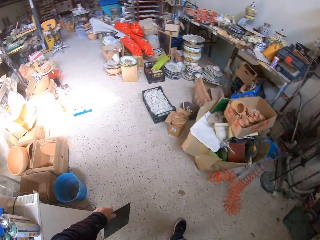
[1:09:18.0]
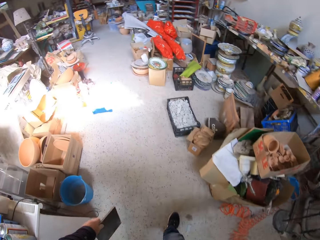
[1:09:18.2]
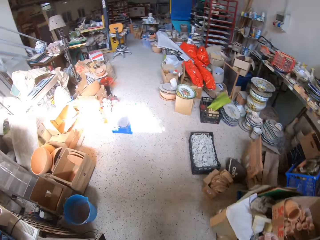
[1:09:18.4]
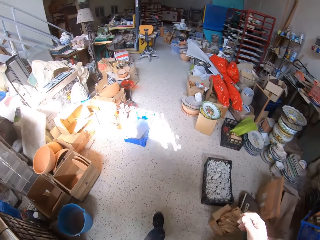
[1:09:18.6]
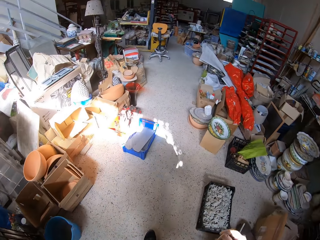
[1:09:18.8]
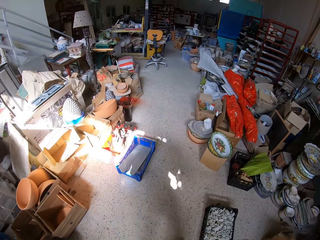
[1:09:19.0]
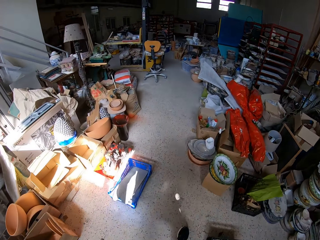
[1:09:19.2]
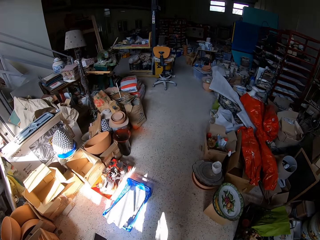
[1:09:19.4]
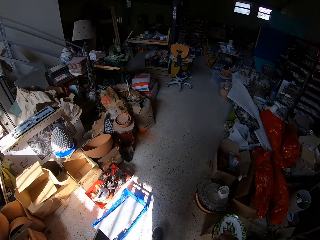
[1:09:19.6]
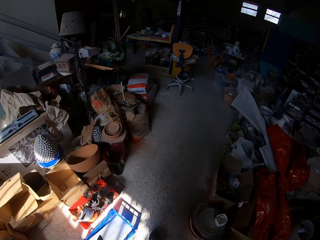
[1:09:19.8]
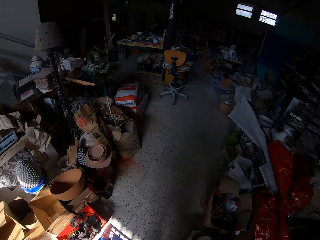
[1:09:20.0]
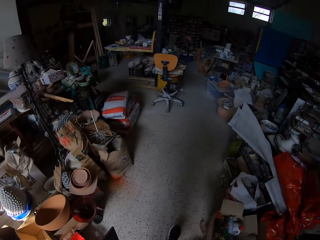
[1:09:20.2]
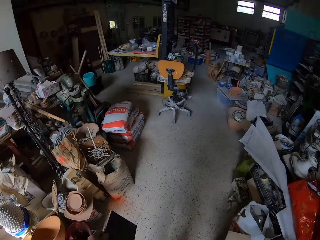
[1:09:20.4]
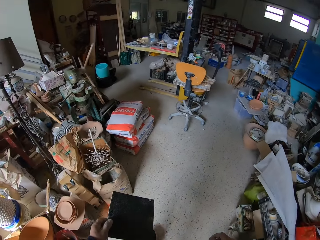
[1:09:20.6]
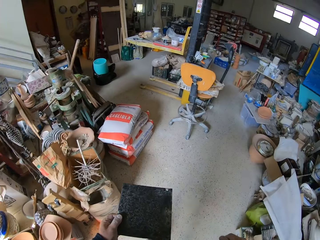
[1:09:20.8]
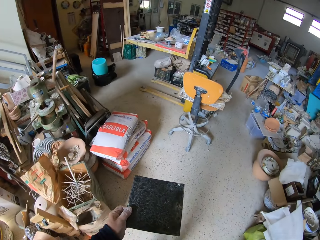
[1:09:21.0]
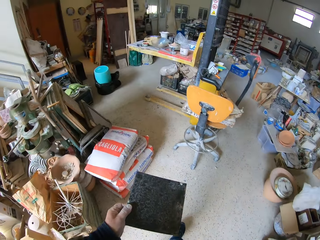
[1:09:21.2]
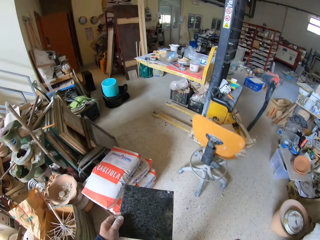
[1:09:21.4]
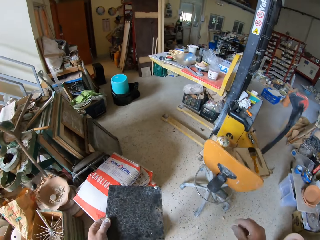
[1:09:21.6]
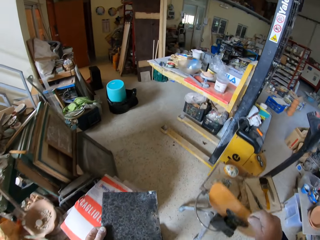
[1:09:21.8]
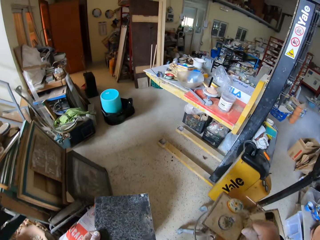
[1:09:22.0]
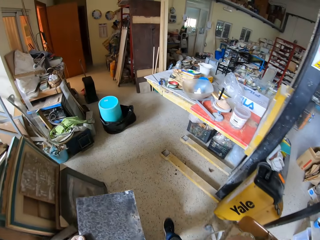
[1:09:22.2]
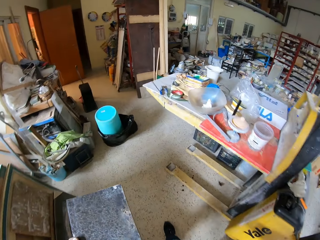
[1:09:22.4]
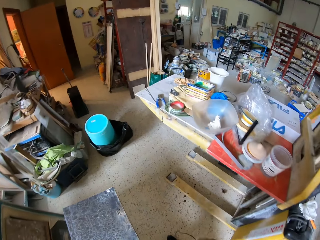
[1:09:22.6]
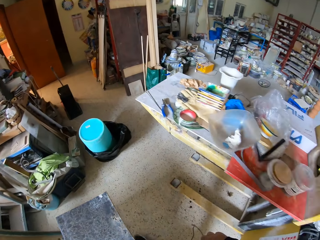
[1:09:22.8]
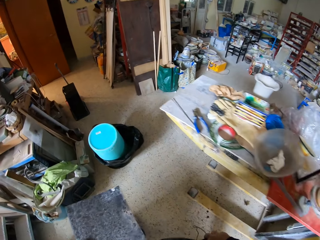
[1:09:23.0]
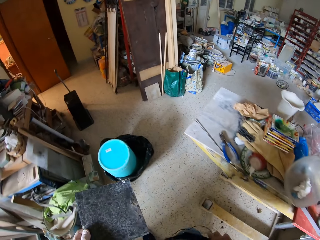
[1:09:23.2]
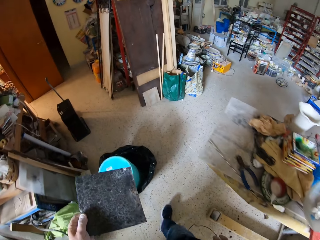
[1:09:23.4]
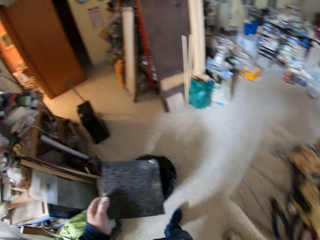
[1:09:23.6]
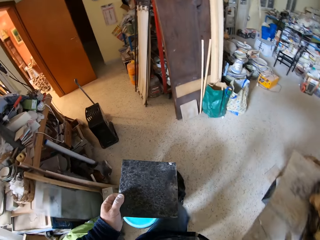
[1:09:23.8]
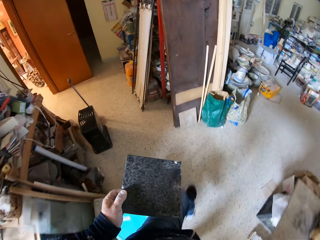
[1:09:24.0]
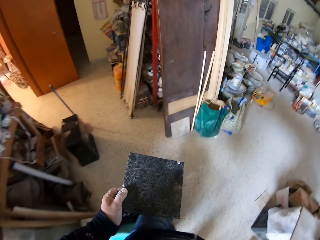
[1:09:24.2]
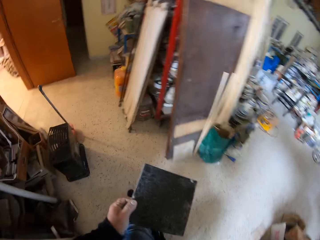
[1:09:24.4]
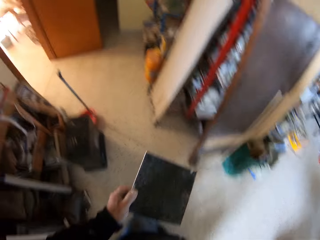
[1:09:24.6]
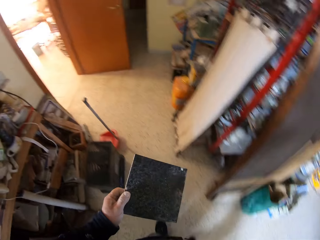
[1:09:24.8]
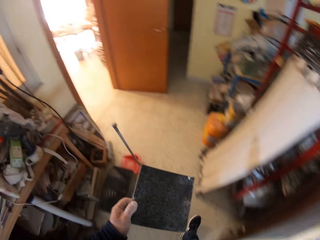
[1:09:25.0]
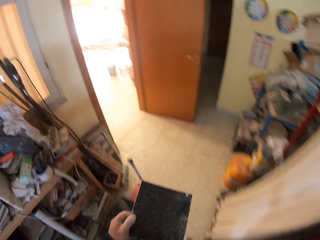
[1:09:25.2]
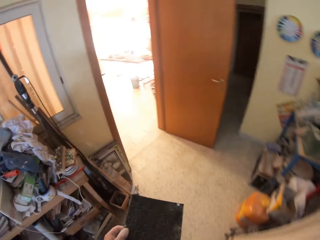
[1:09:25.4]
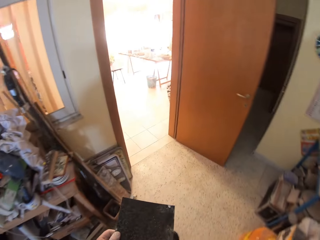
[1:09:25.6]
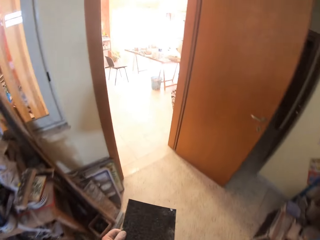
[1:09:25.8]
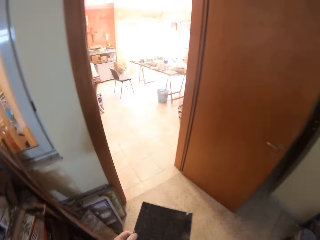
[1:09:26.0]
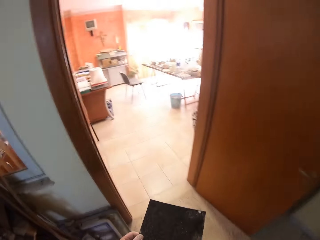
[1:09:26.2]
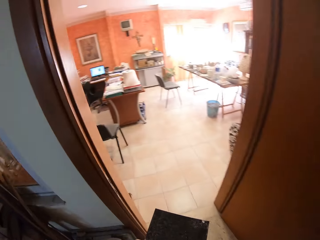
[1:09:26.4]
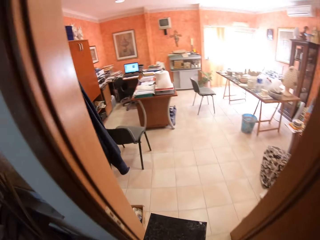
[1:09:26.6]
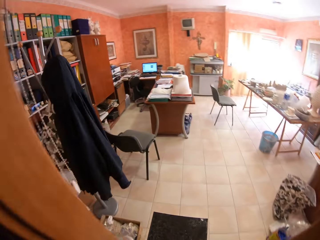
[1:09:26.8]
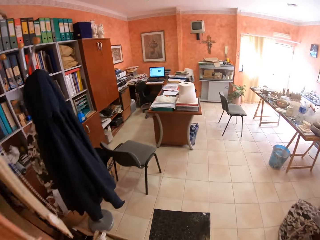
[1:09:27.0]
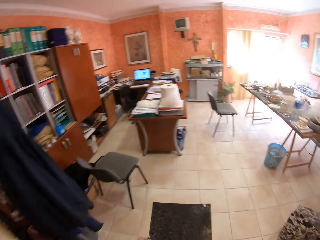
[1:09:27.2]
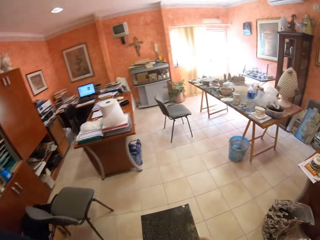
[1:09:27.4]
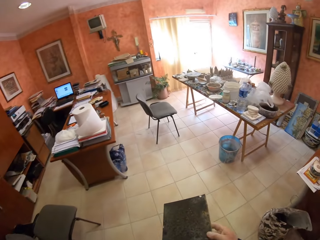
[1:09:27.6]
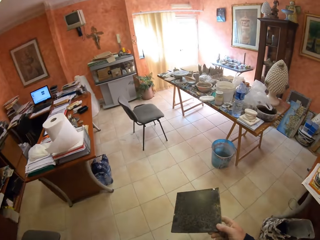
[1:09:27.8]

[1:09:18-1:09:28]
The camera wearer walks around a garage.

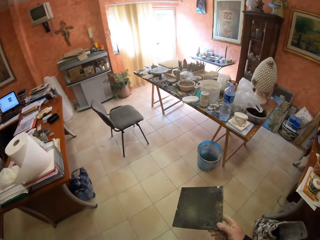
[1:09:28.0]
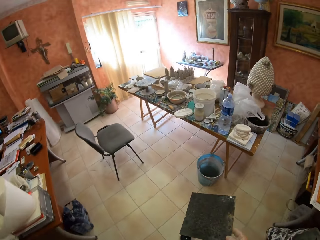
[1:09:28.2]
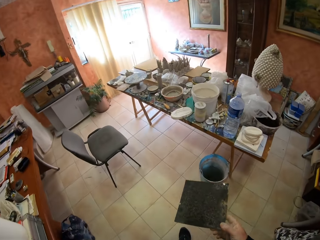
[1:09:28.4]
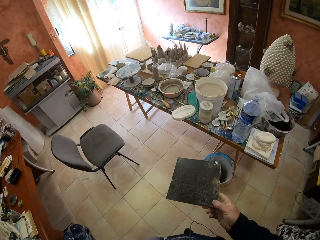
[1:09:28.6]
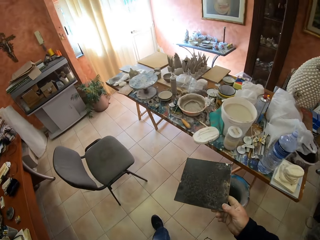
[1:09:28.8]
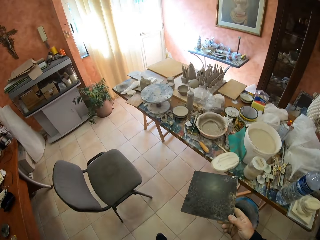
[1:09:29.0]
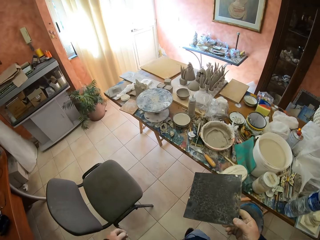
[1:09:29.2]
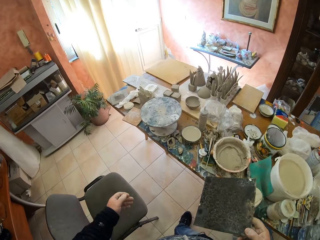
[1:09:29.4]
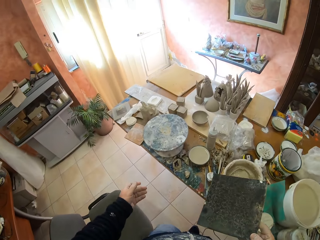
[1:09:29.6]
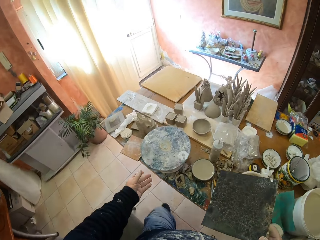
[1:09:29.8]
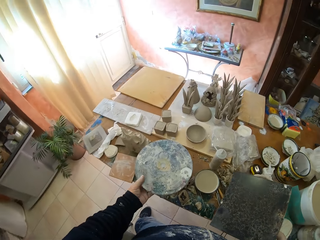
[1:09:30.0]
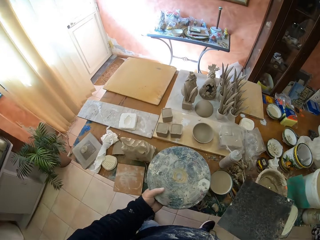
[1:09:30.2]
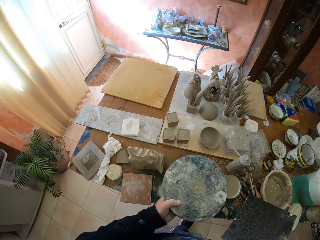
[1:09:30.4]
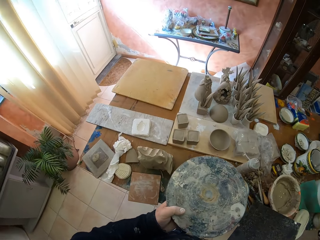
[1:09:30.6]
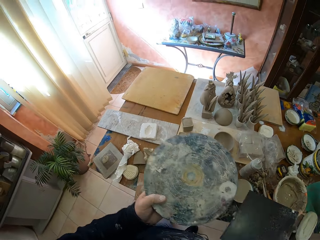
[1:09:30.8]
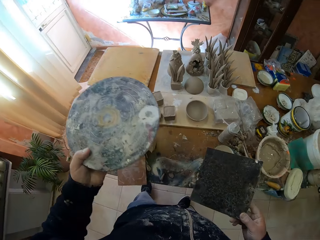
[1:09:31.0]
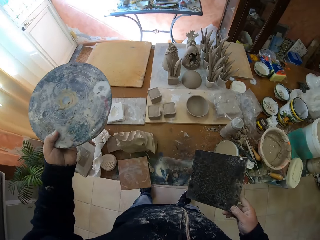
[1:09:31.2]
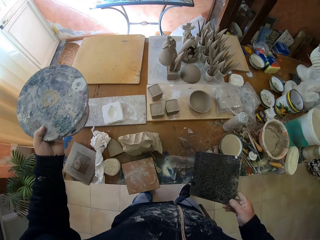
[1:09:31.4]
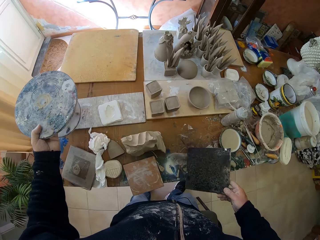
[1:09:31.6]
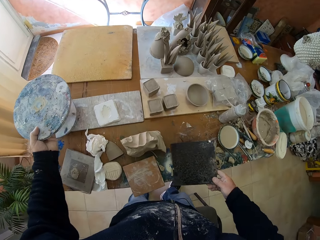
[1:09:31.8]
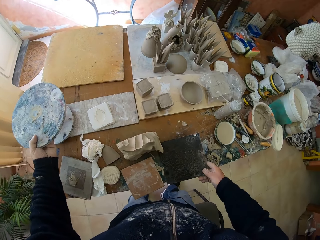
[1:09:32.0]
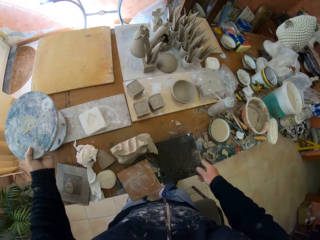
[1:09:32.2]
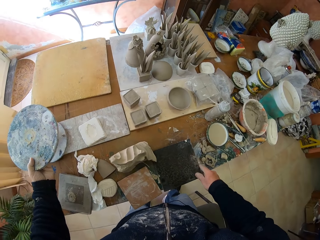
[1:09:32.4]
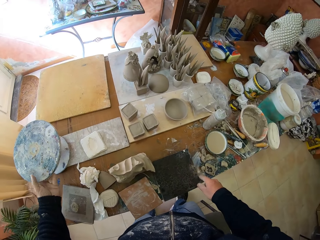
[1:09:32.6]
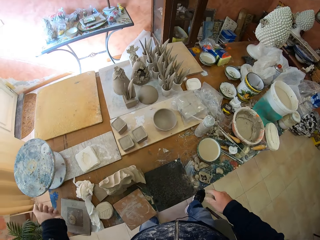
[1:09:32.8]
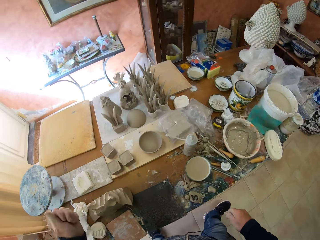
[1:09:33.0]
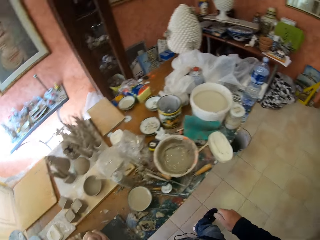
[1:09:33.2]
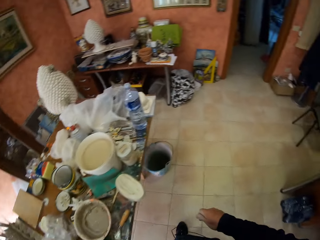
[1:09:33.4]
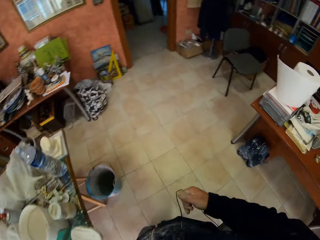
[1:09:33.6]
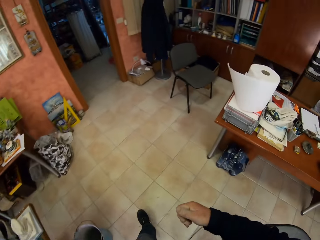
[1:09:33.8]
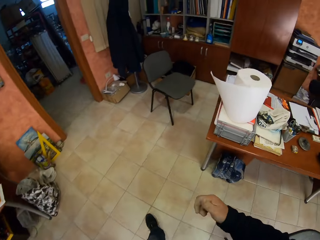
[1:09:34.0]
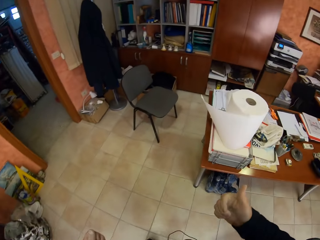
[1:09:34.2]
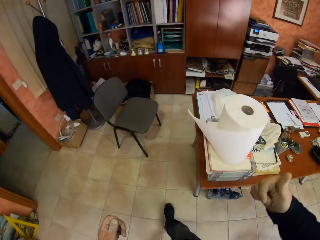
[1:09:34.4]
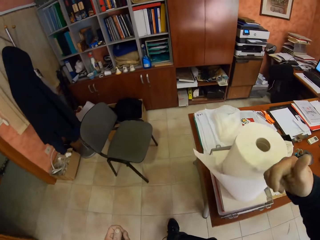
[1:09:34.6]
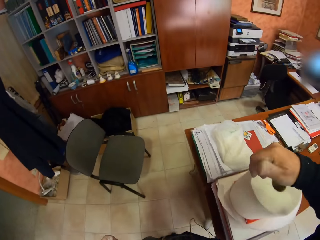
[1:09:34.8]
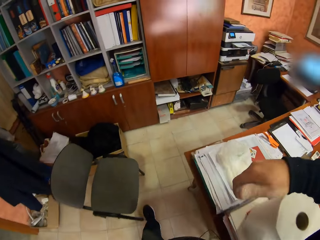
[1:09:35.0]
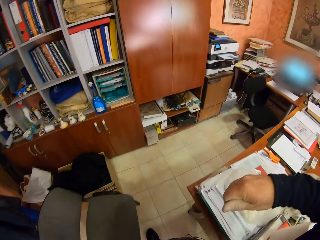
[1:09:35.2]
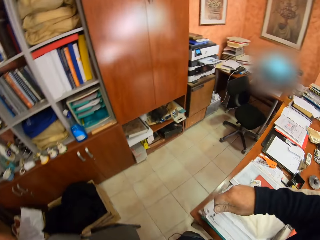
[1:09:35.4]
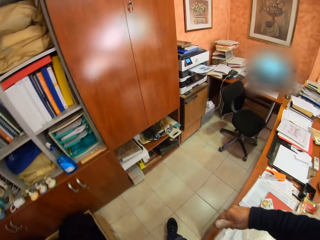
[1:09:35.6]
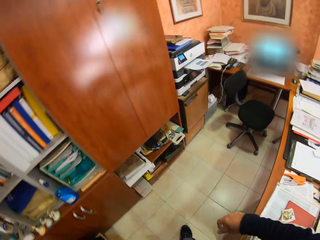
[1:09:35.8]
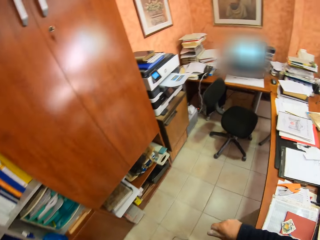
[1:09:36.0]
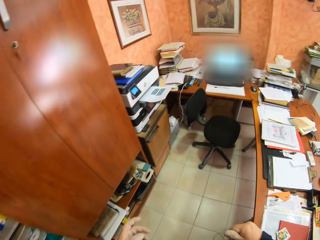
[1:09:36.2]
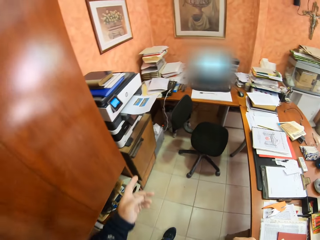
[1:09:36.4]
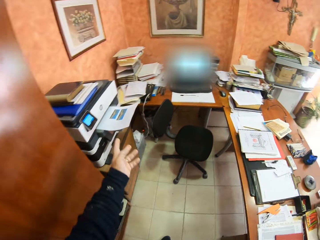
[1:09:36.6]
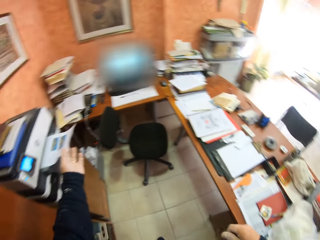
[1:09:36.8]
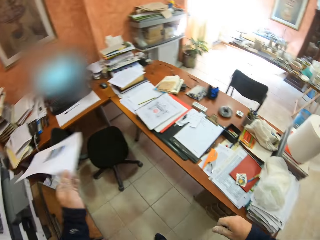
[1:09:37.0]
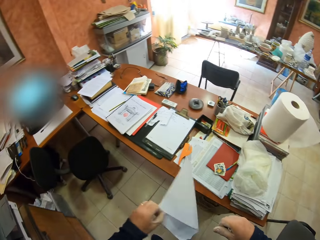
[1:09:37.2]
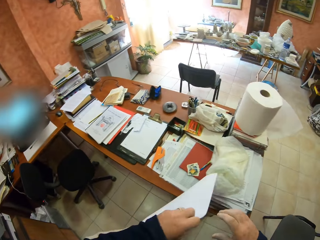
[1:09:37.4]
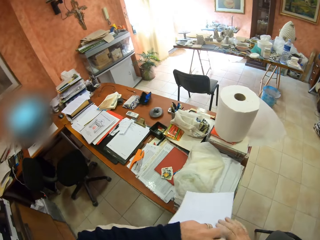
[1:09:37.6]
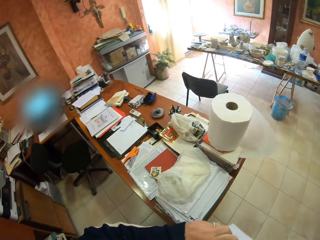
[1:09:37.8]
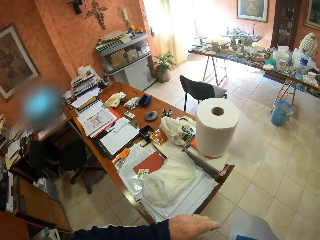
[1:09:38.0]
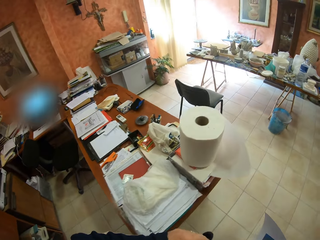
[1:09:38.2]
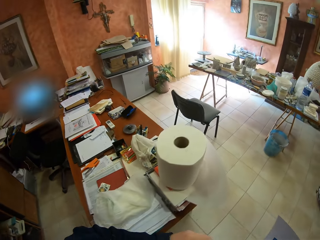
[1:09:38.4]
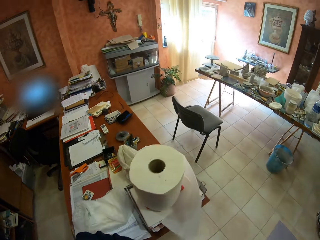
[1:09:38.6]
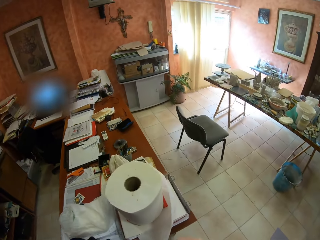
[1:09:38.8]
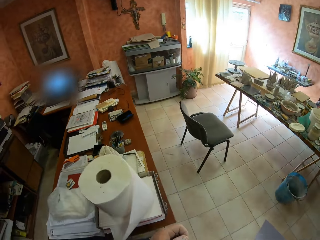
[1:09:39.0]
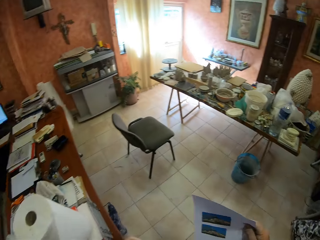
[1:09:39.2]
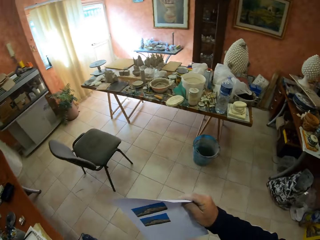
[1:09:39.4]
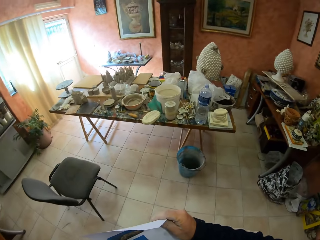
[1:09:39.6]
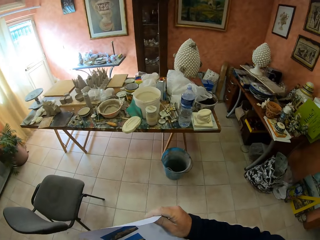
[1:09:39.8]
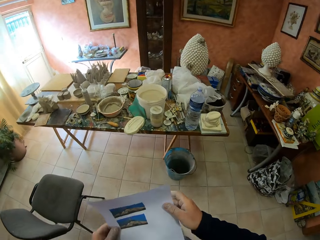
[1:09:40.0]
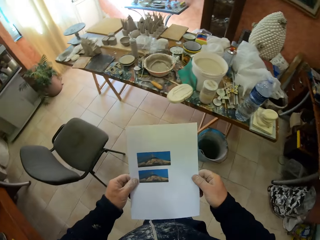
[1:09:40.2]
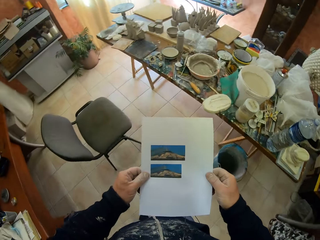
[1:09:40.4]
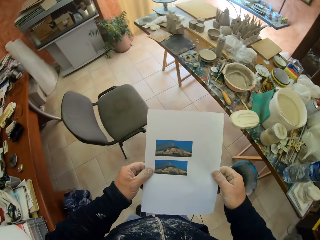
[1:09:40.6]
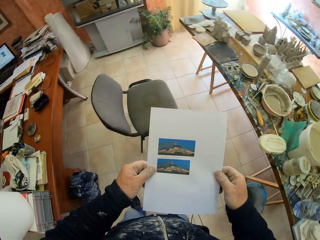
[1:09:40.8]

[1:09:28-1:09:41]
The camera wearer picks up a wood craft model from a table. They put down the wood craft model on the table. They put down a tile on the table. They walk around a garage. They pick up a piece of paper from the table. They walk around the garage.
